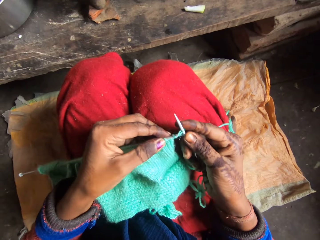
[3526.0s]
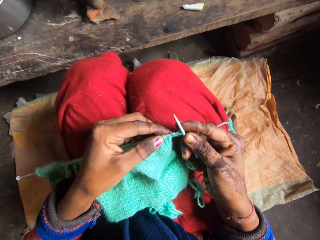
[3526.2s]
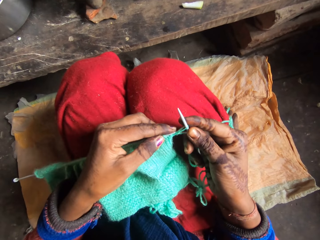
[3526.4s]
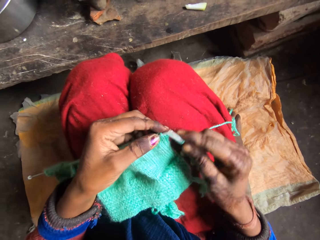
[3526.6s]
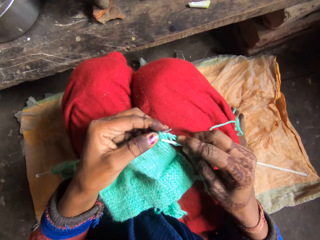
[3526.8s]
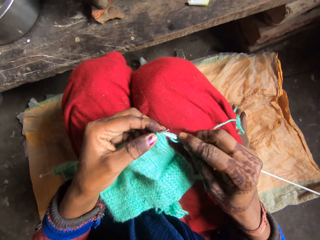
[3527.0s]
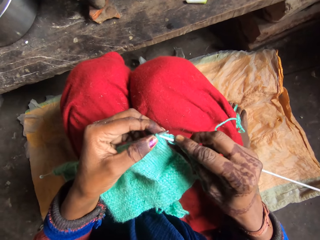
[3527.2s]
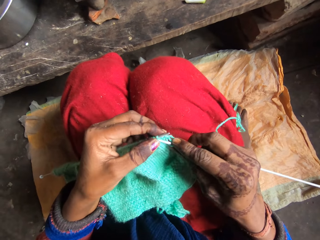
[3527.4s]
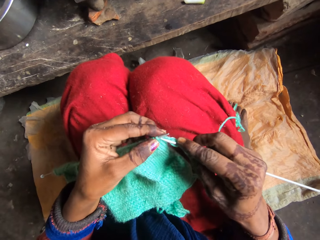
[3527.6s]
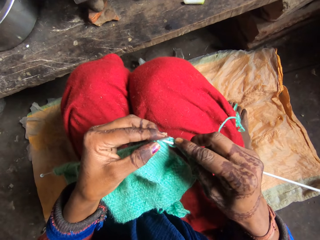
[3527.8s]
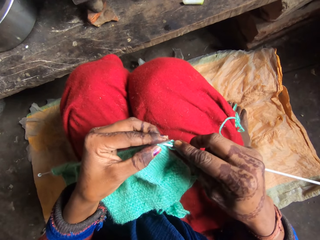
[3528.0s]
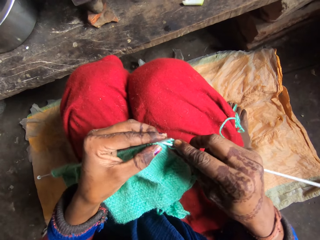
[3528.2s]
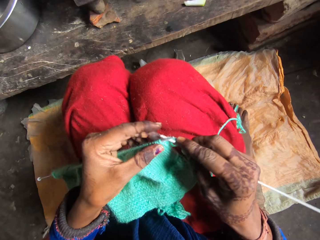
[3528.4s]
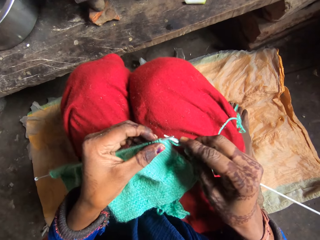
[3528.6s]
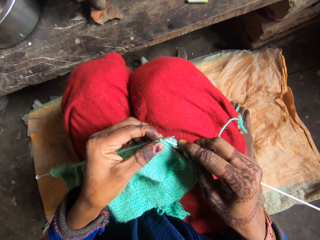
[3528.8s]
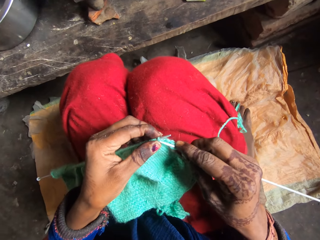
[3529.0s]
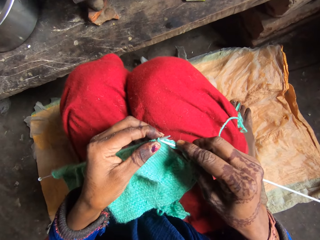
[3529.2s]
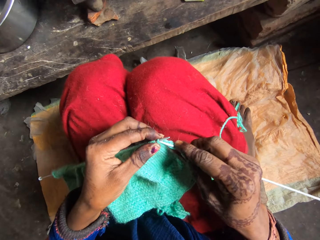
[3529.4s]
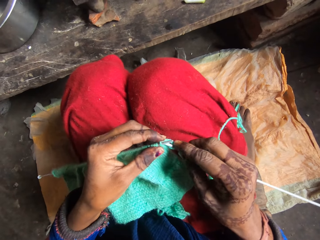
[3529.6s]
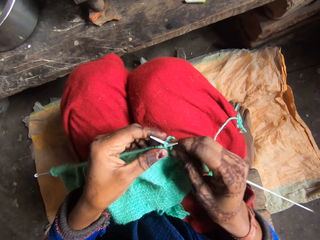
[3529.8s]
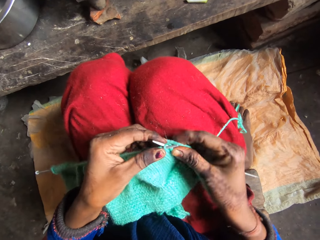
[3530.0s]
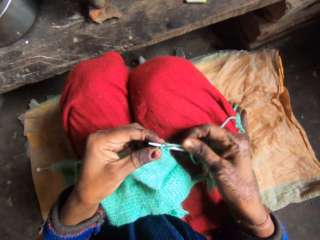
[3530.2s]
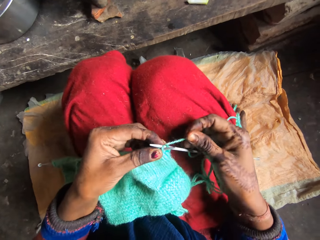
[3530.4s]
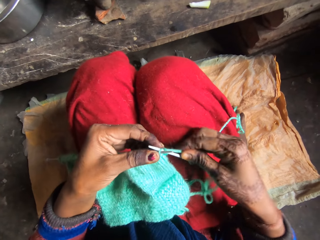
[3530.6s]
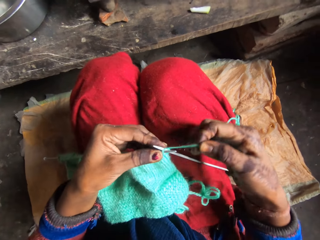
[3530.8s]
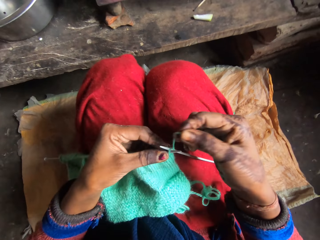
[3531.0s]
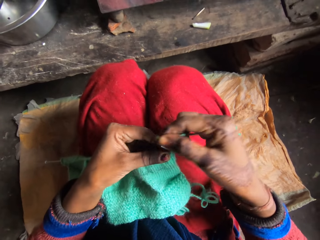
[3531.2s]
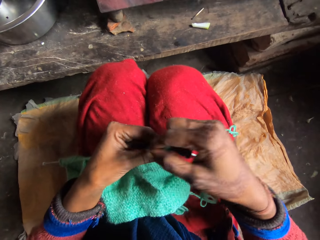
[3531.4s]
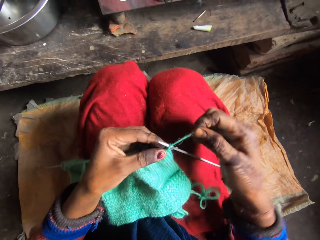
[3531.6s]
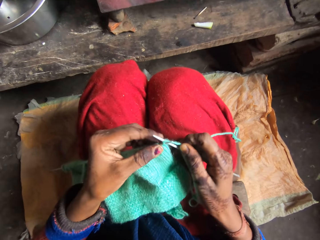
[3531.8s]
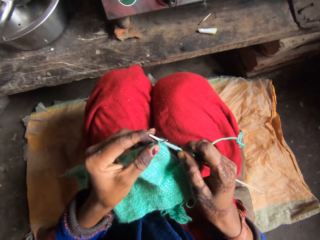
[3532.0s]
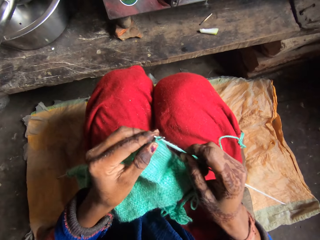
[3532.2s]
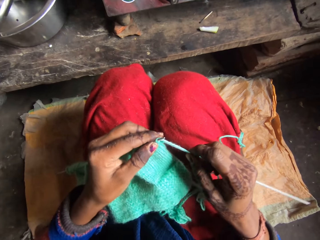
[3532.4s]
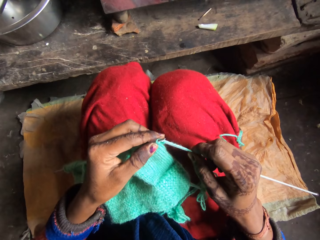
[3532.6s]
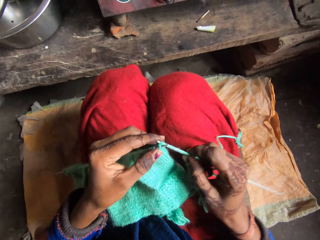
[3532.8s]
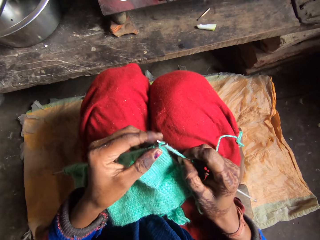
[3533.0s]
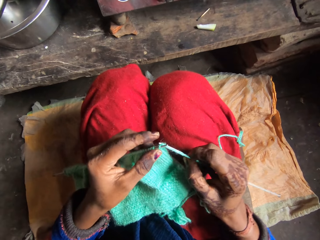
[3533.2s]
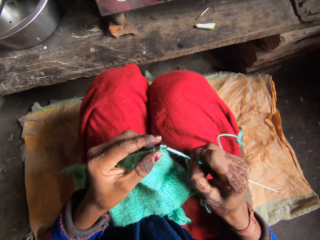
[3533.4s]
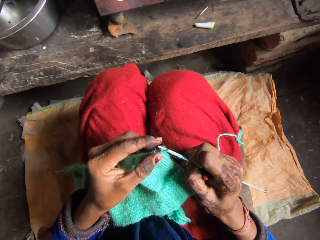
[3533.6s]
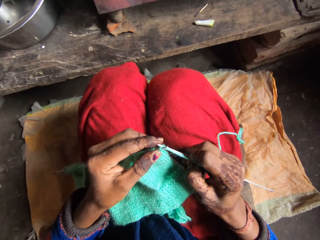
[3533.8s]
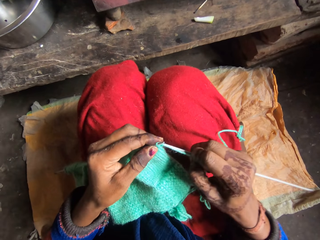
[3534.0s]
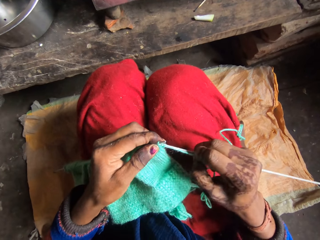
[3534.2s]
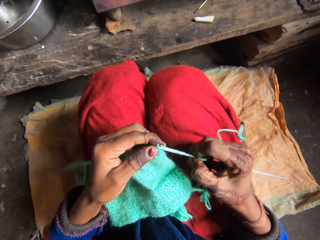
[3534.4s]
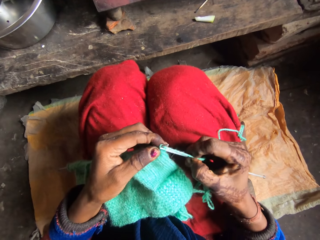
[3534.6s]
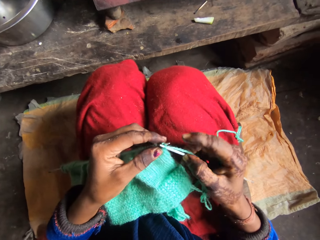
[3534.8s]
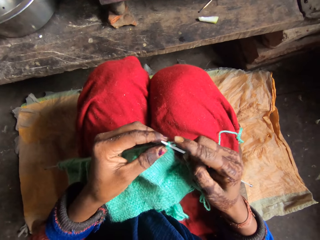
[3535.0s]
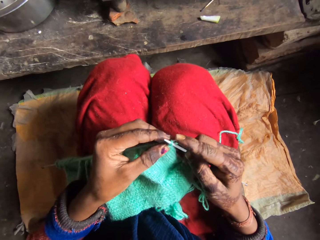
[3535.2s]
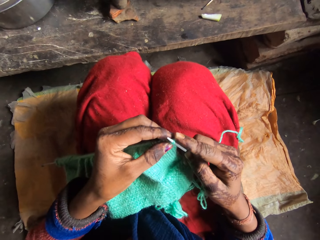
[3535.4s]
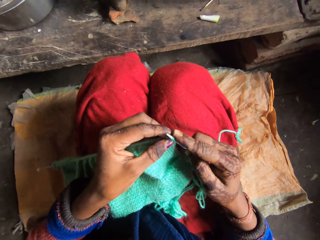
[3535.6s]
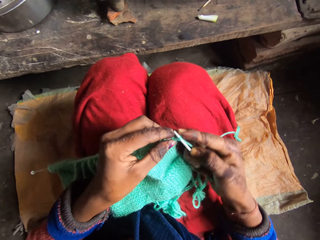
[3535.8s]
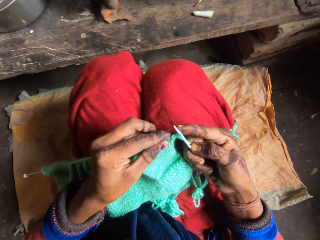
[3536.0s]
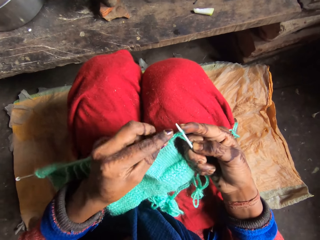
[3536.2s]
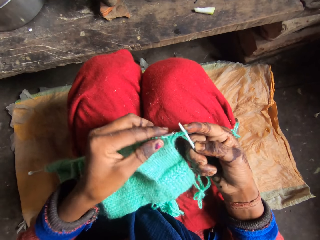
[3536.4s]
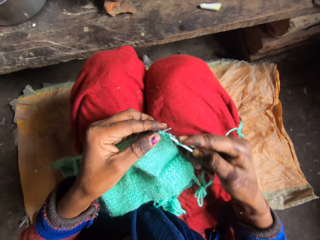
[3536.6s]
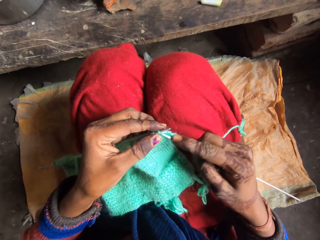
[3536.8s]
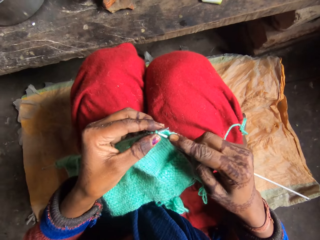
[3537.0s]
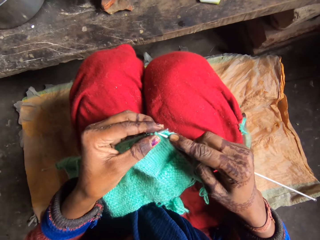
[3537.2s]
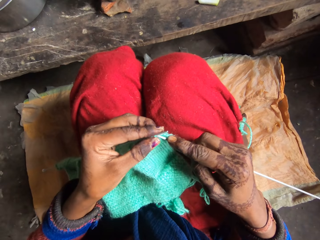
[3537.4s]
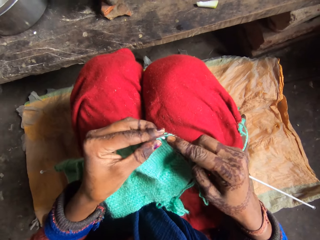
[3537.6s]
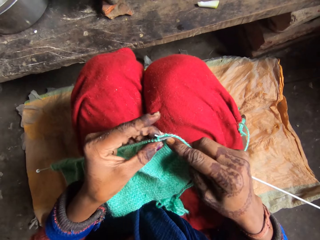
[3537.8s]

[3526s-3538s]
The camera wearer puts the needle in the yarn. They roll the yarn over the needle. They knit the yarn with the needle.

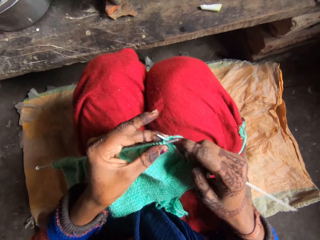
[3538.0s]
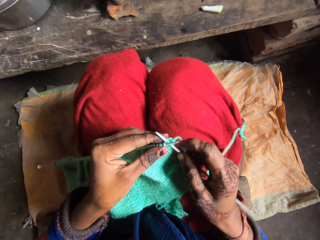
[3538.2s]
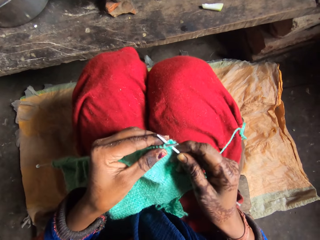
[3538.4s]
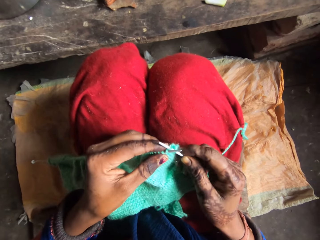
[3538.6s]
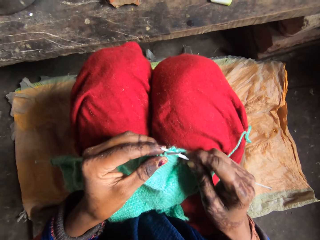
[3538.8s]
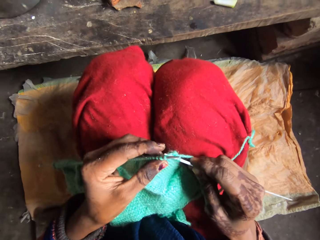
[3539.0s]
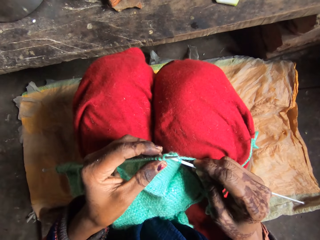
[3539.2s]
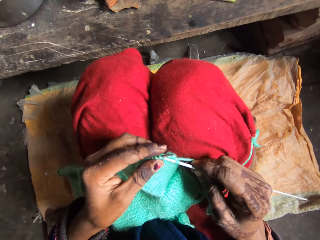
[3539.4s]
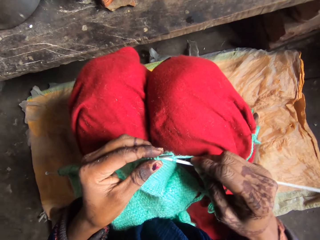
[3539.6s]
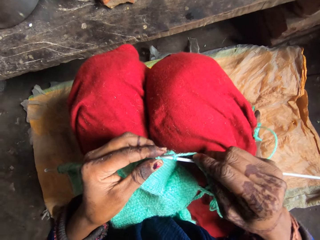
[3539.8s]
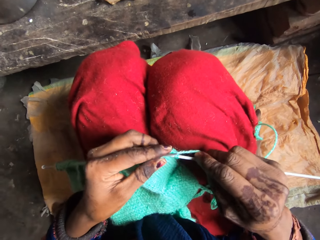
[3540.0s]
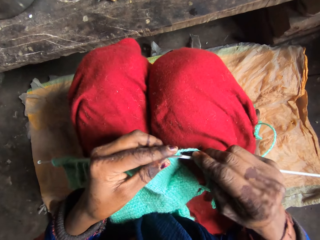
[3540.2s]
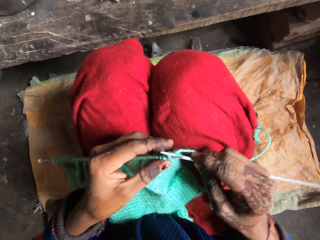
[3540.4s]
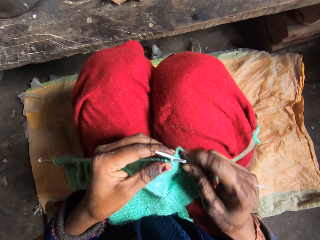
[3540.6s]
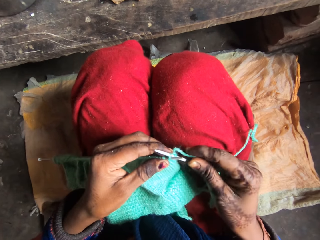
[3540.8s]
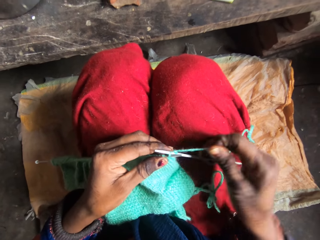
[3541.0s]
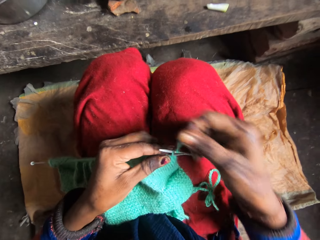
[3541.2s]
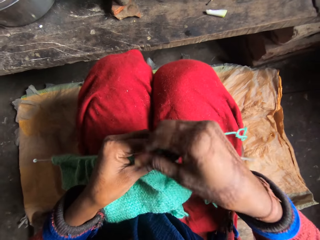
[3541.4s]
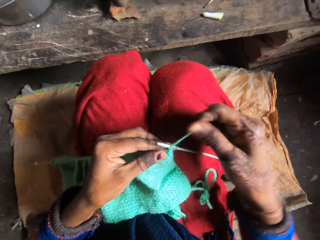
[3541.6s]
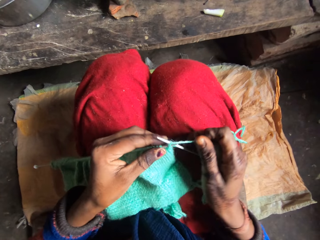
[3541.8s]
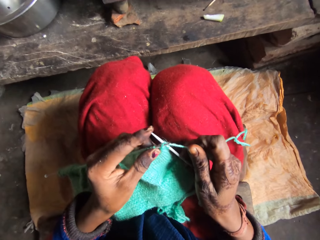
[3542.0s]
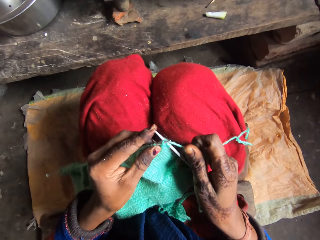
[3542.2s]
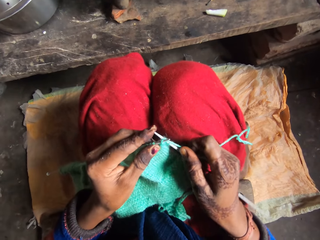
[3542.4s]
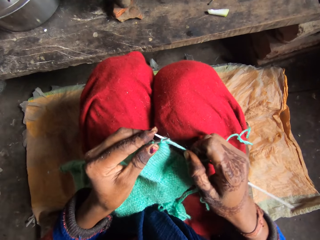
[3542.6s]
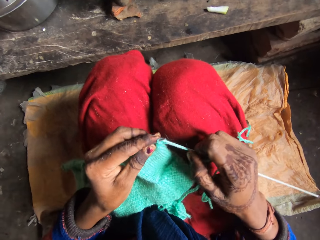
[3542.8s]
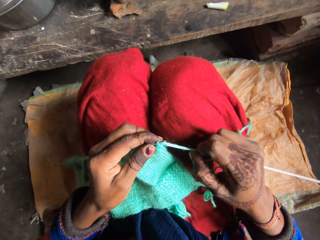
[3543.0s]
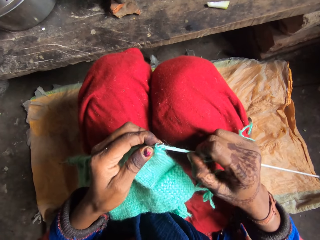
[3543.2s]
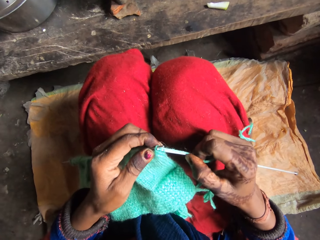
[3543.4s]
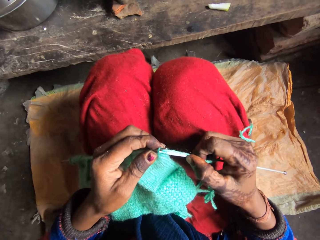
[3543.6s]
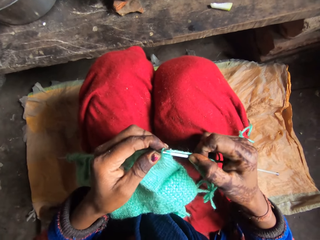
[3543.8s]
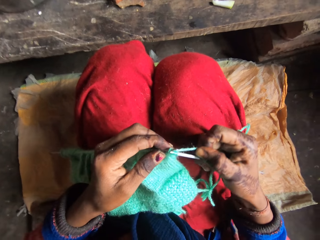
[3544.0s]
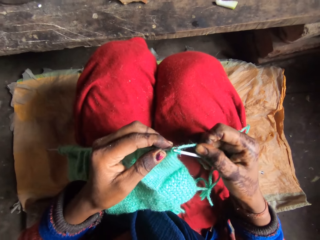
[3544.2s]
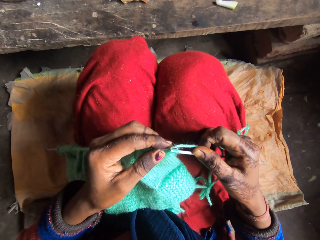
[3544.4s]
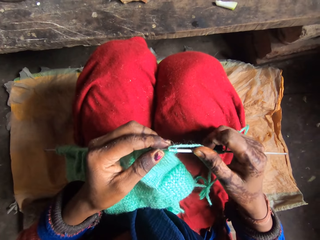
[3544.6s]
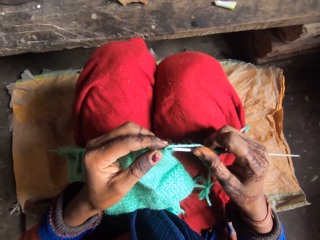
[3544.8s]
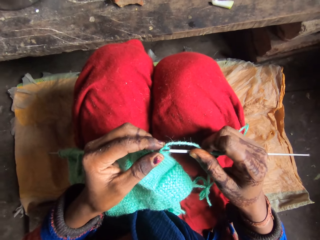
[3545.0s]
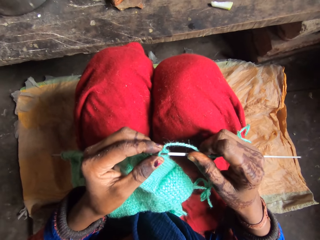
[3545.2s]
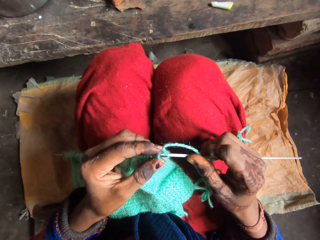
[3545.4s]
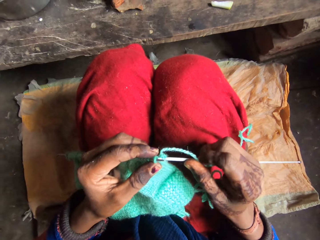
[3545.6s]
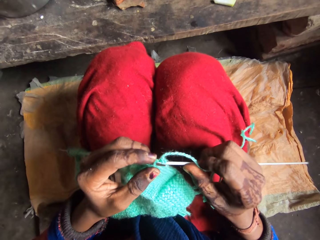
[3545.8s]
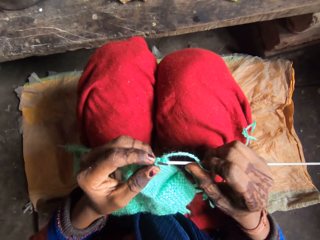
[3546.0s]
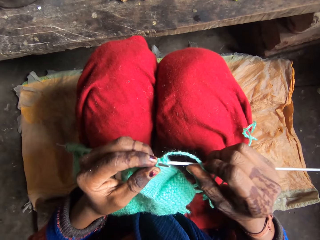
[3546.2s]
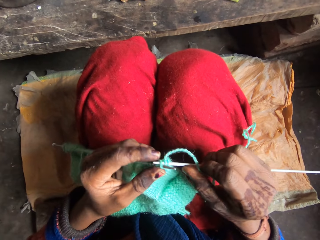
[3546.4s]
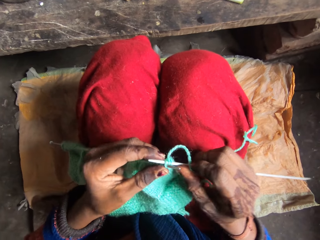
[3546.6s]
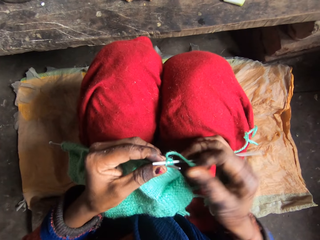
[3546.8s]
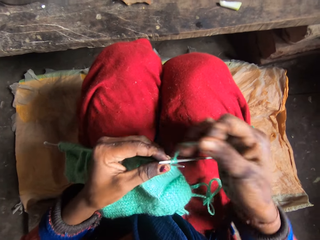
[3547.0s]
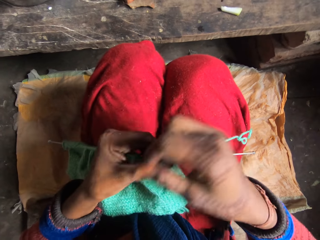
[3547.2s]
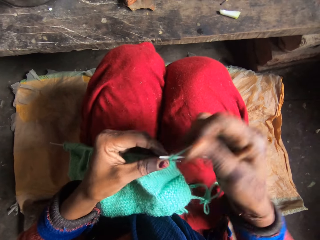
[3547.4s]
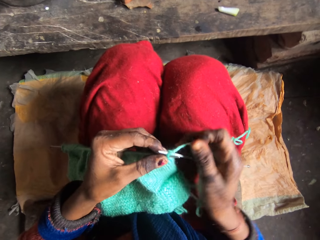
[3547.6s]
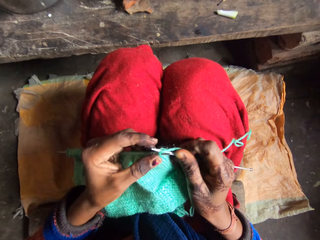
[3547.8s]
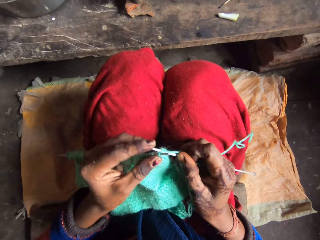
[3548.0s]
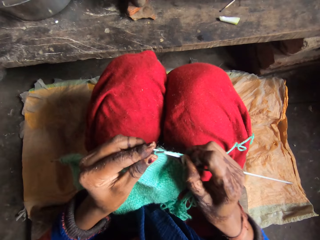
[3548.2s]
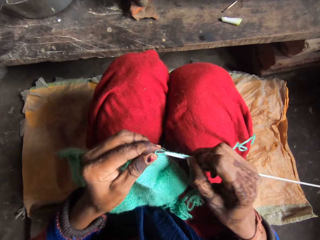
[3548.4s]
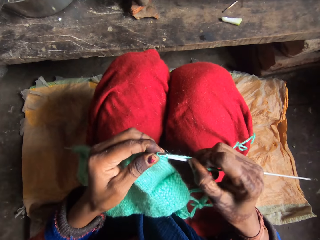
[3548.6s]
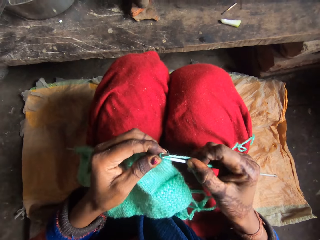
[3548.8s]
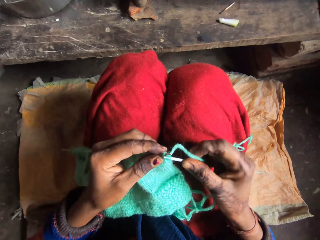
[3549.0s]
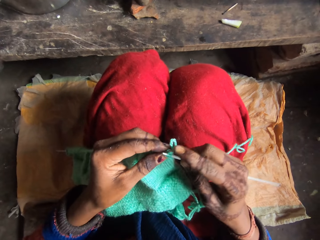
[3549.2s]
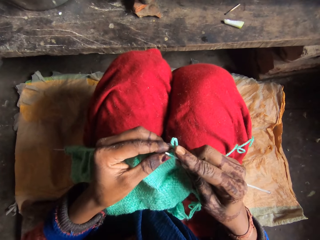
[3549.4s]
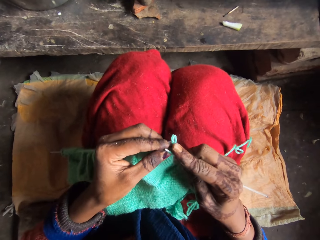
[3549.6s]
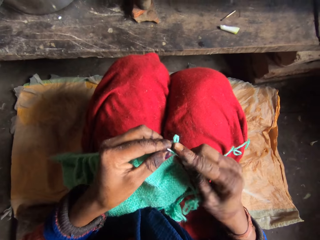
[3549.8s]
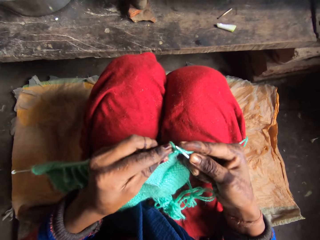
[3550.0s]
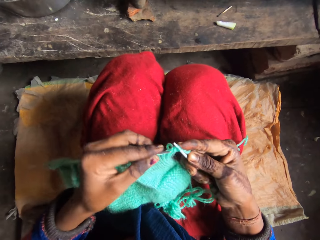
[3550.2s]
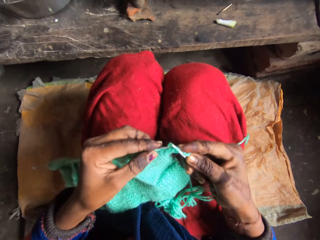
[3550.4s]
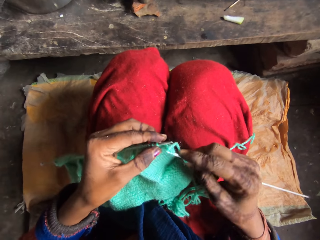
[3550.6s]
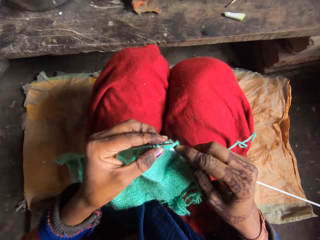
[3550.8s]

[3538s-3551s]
The camera wearer rolls the yarn over the needle. They knit the yarn with the needle. They roll the yarn over the needle. They knit the yarn with the needle.
